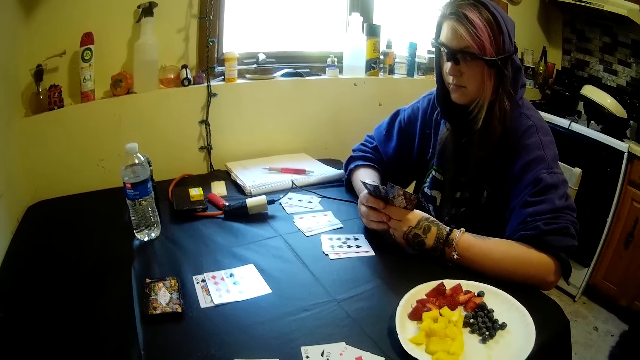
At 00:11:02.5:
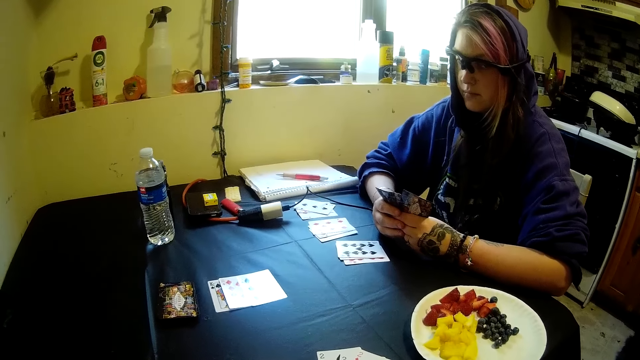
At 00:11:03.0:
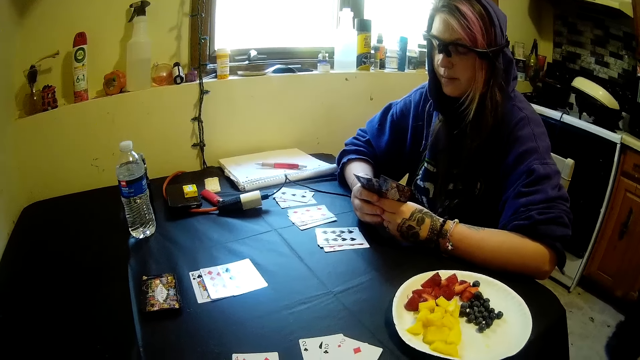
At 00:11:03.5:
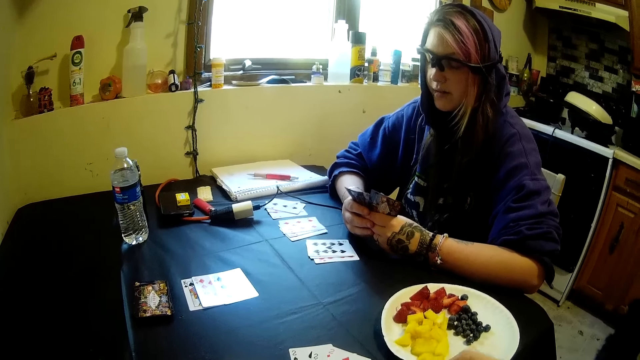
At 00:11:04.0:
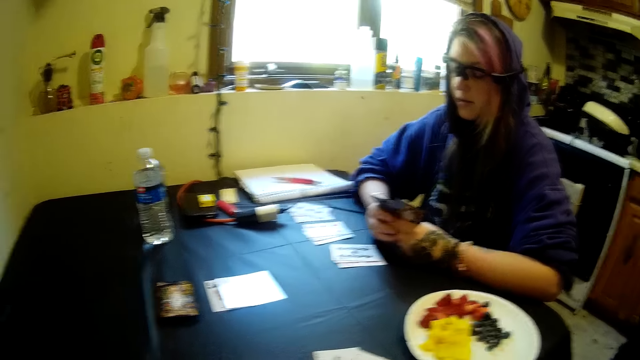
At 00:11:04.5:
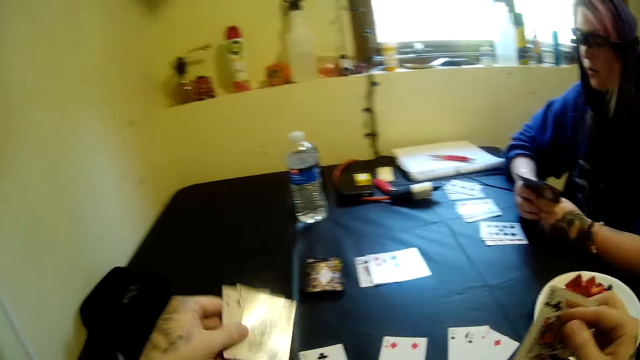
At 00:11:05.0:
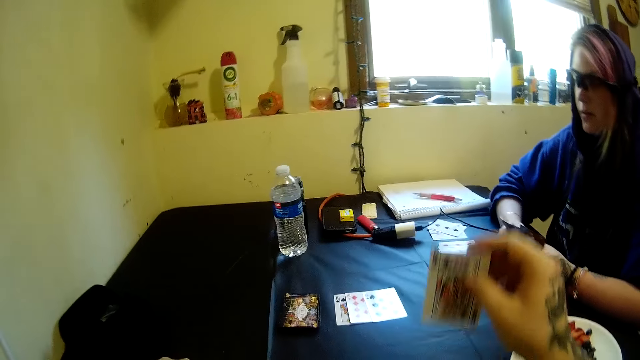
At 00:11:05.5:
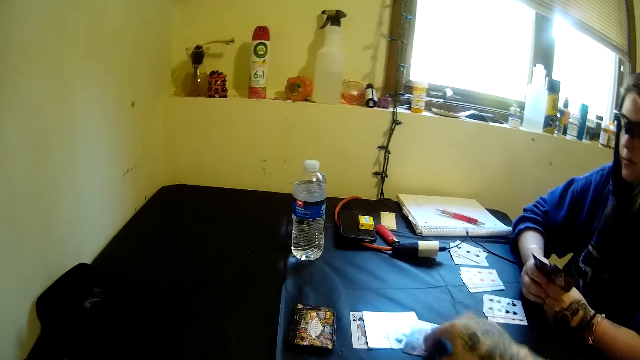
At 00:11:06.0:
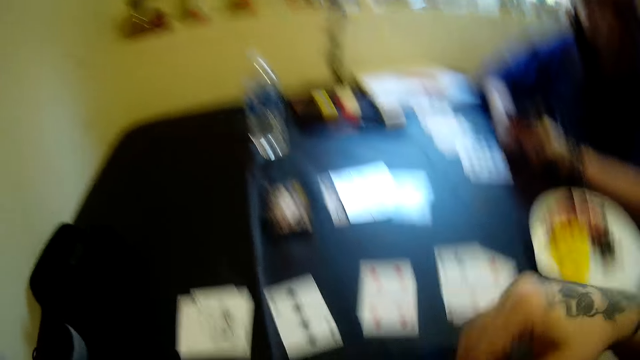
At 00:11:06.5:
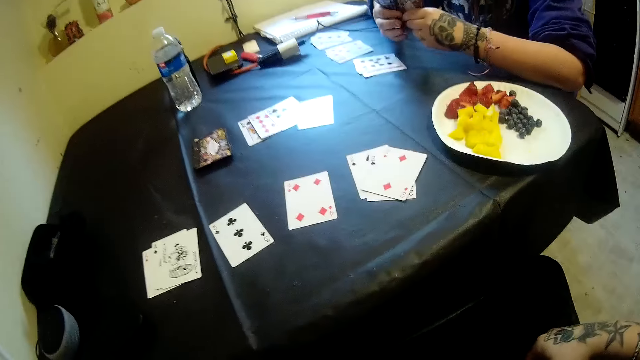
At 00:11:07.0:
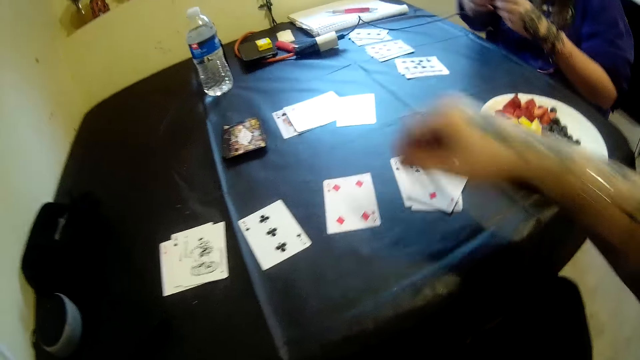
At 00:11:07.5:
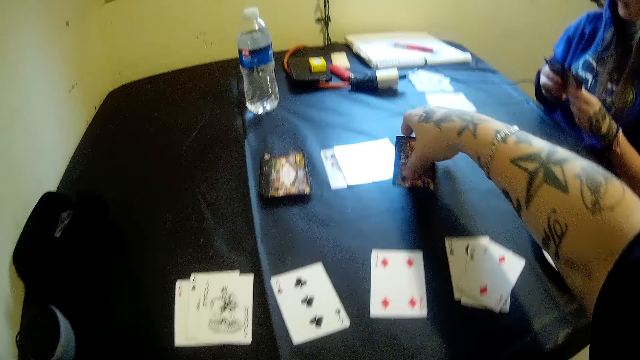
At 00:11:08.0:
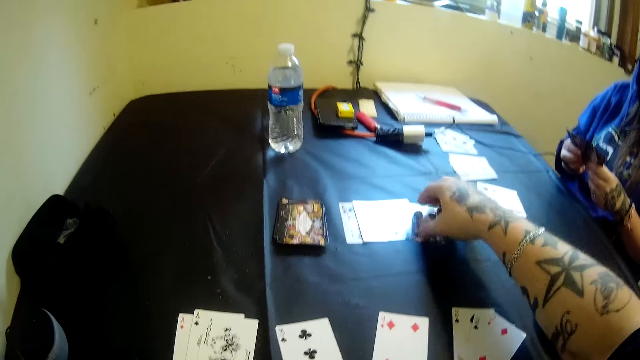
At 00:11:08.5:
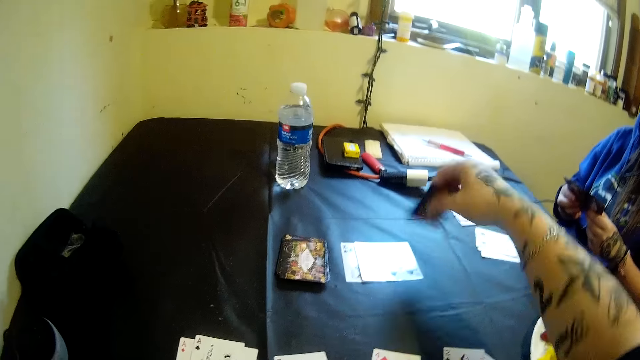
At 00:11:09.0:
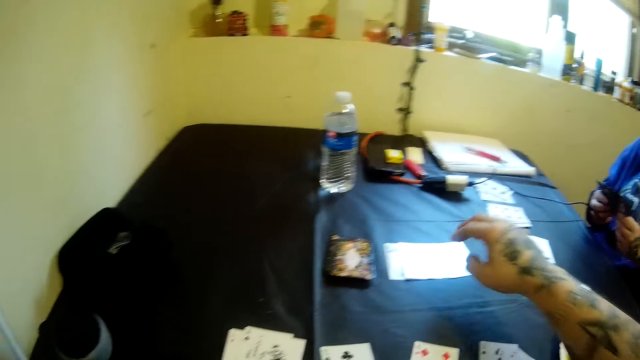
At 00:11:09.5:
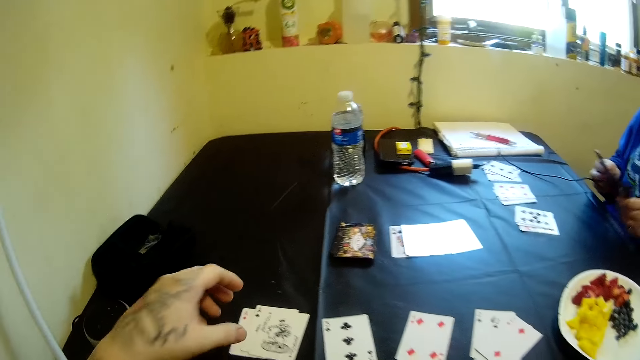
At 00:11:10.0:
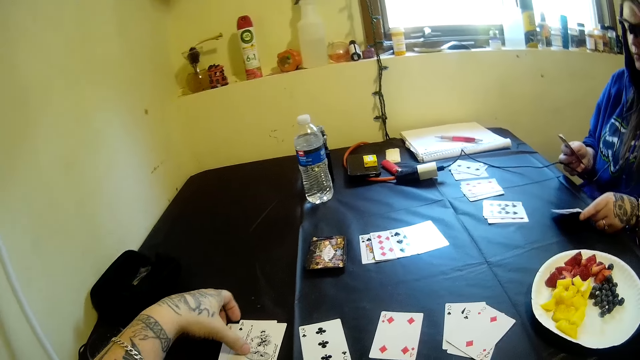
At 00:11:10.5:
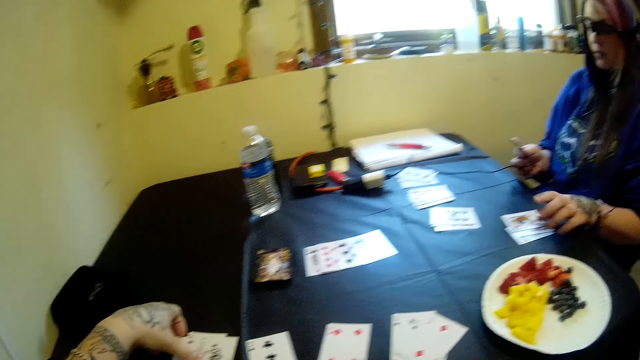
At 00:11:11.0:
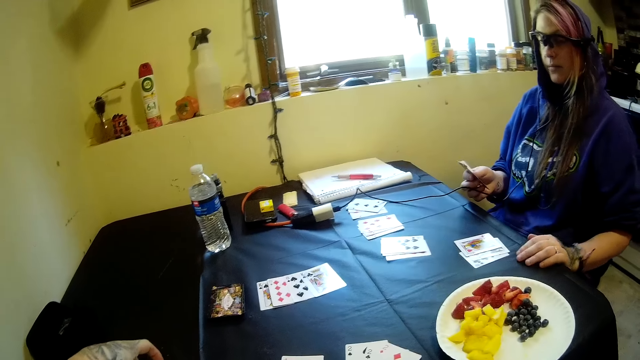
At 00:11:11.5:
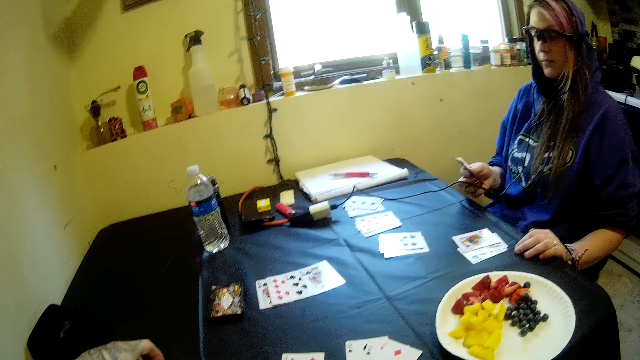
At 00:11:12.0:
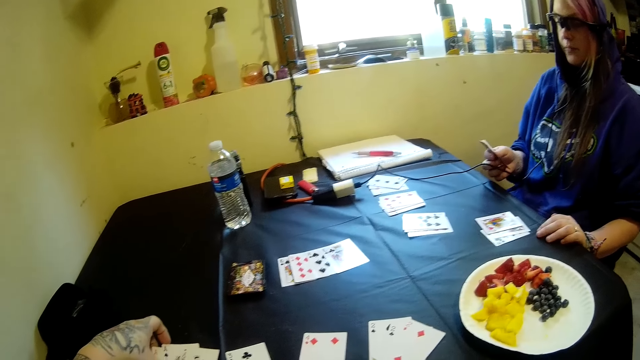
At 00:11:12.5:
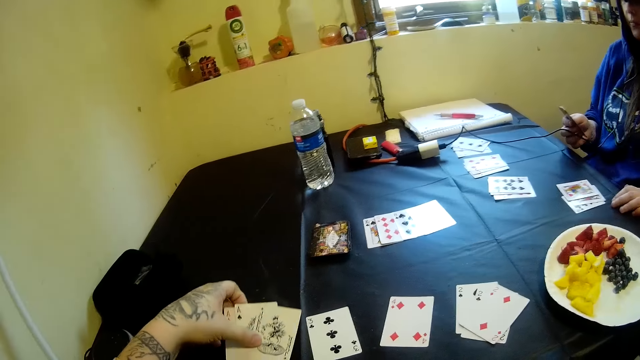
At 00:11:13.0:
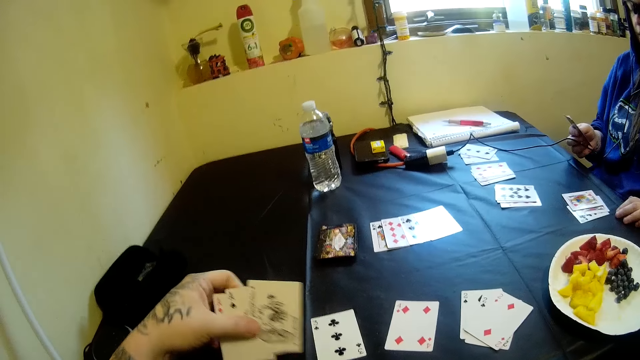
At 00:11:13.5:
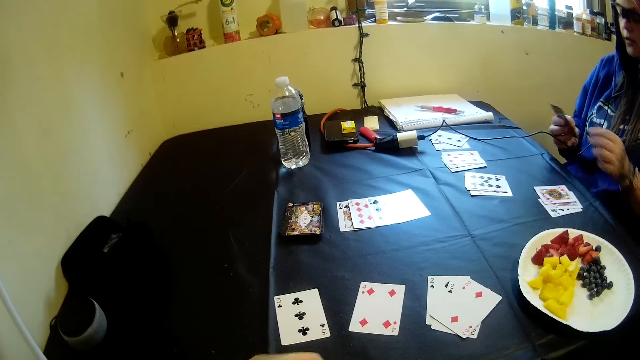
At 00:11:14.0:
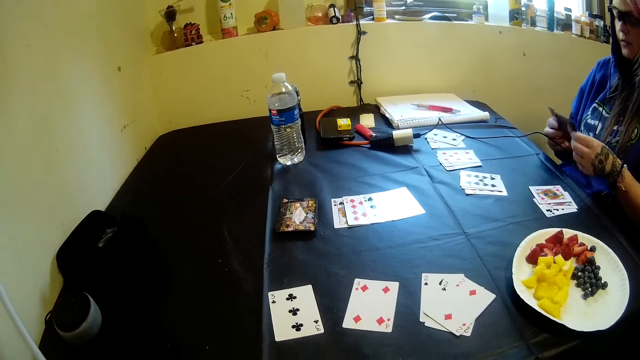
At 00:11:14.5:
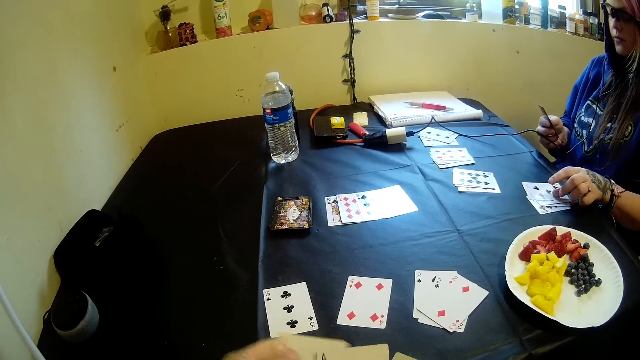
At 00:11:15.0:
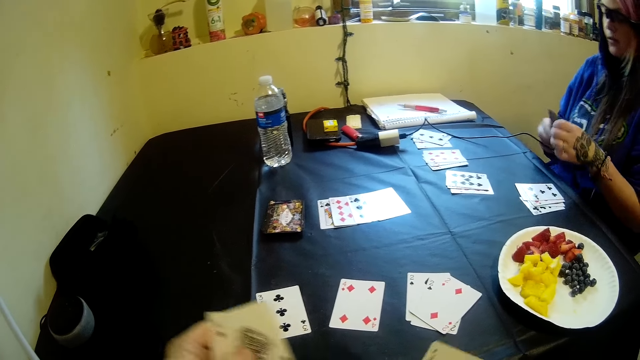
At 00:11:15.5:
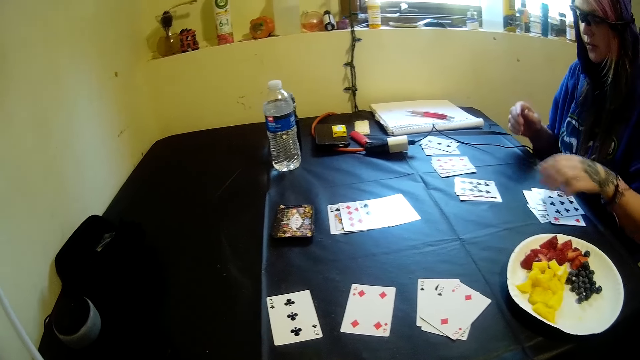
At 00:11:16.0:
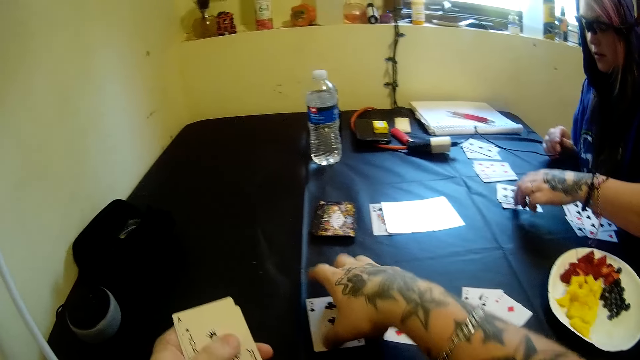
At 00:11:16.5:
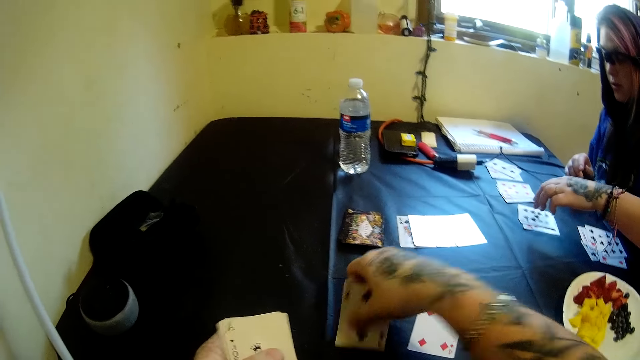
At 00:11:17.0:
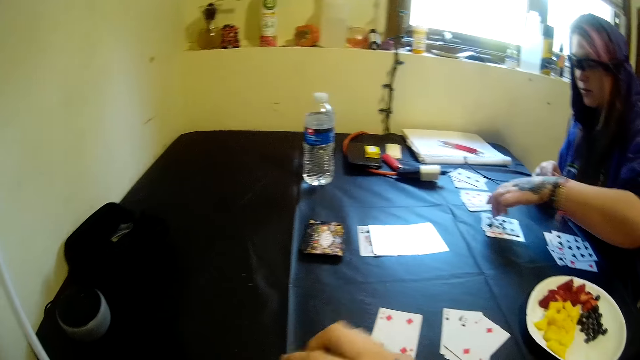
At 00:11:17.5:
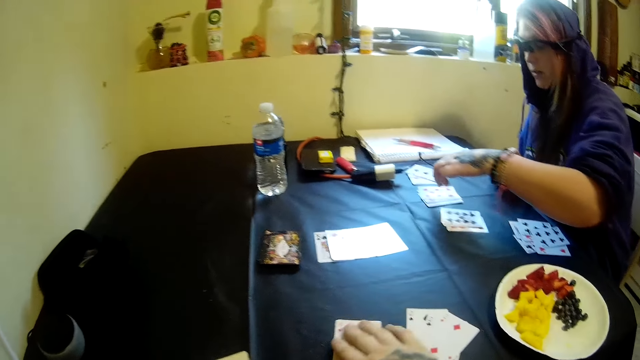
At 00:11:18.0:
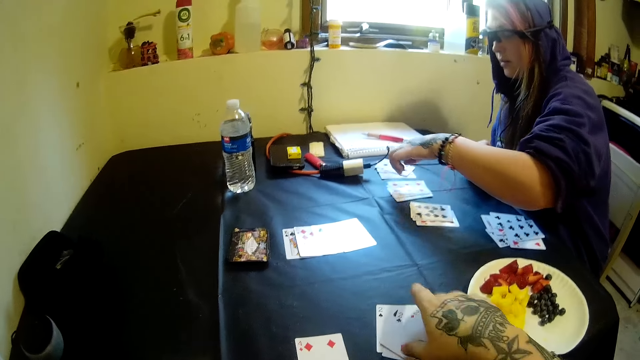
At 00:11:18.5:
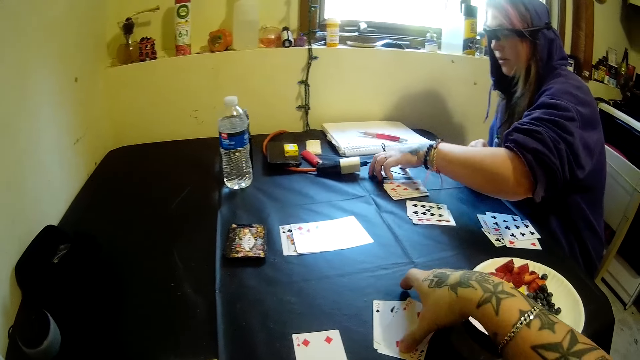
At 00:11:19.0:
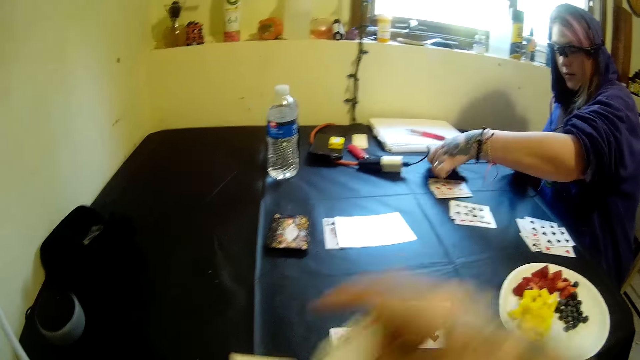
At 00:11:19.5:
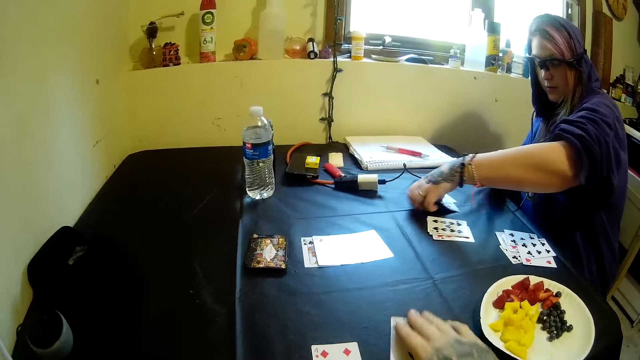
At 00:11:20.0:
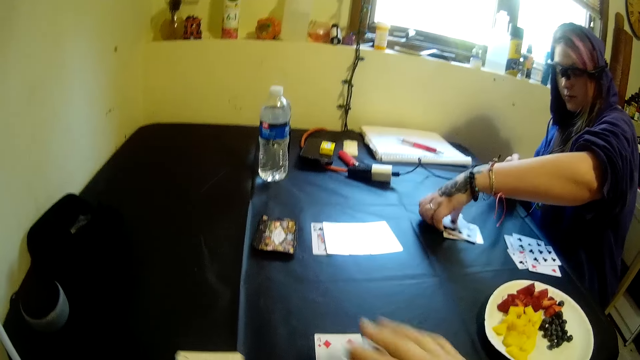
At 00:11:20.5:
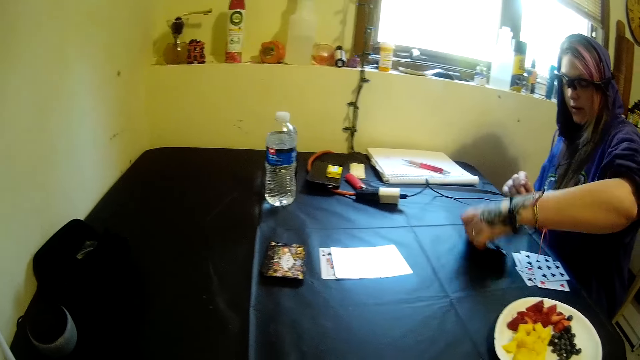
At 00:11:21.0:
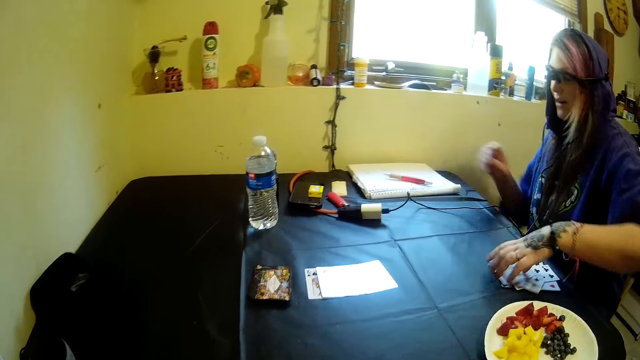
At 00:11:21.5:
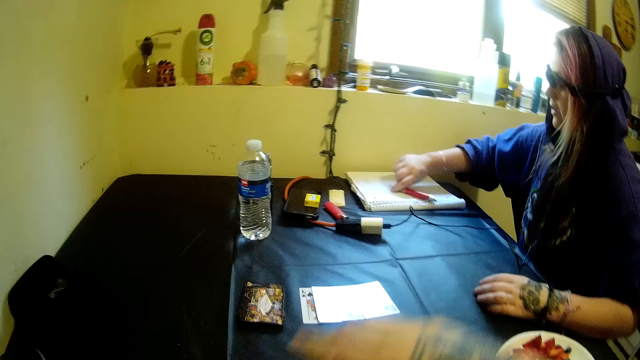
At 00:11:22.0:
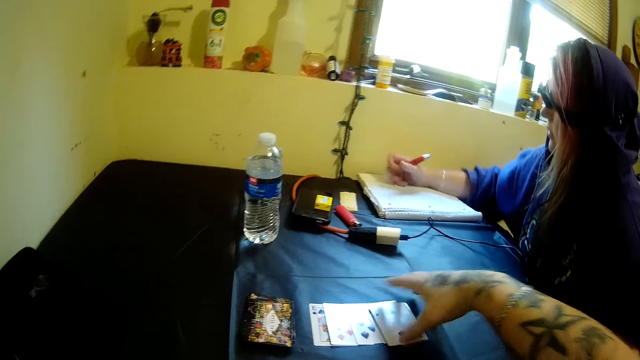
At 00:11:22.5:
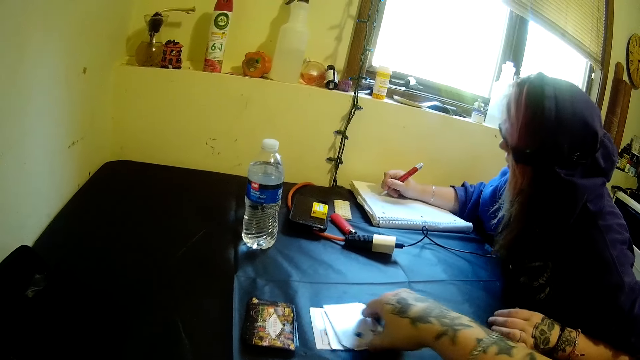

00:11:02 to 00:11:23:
The camera wearer drops cards on the table with his left hand. He drops the card on the table with his right hand. He flips the card on the table with his right hand. He picks up a card. He puts the card on the table. He picks up a card. He puts the card on the table. A woman drops cards on the table with her left hand. The camera wearer picks up cards. The woman holds the table. The camera wearer picks cards from the table with his left hand. The woman holds the cards with both hands. The woman drops cards on the table with her left hand. The woman picks up the card and puts the card on the table. The camera wearer picks cards from the table with his right hand. The woman touches cards on the table with her left hand, counts the card. The camera wearer pulls a card. The woman picks up the cards, moves the cards on the table with her left hand, puts the cards on the table, and picks up a pen on a book with her right hand. The camera wearer drops the cards on the table with his right hand. He pulls the cards.
